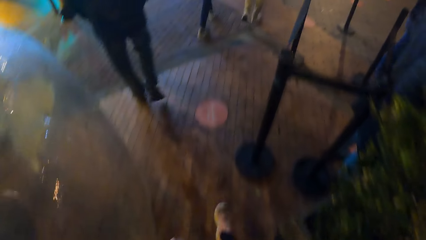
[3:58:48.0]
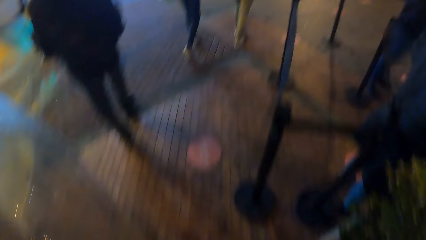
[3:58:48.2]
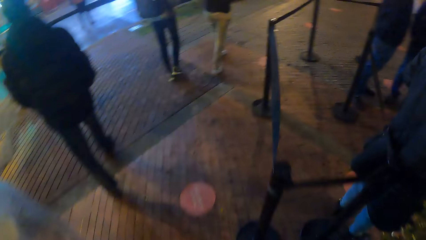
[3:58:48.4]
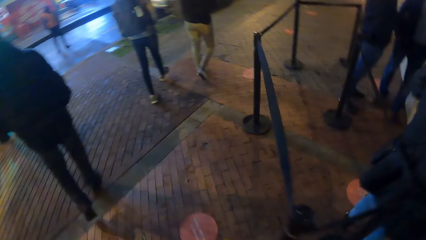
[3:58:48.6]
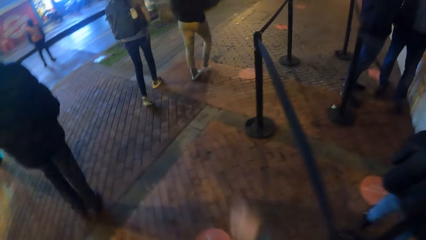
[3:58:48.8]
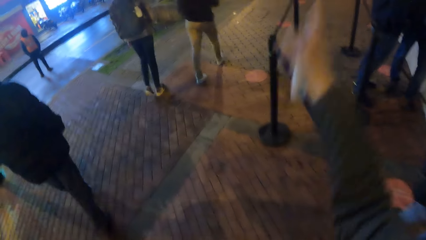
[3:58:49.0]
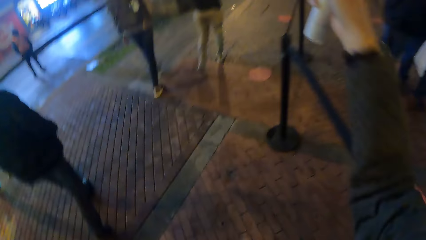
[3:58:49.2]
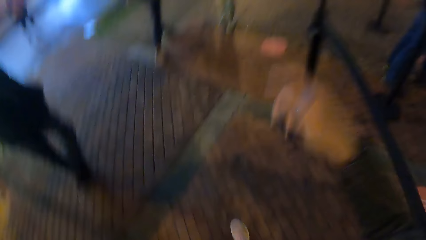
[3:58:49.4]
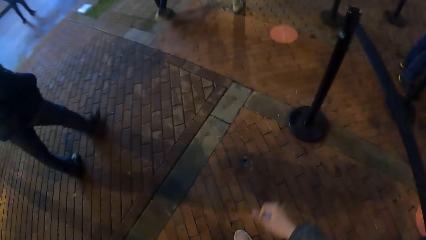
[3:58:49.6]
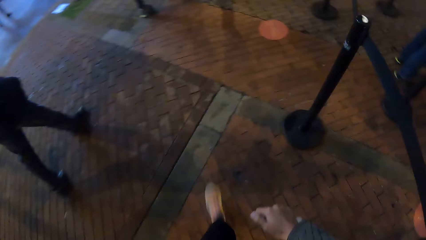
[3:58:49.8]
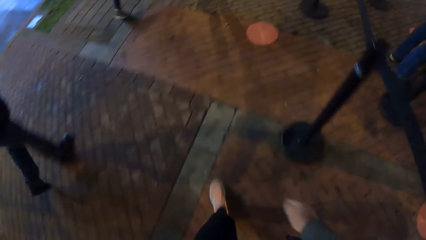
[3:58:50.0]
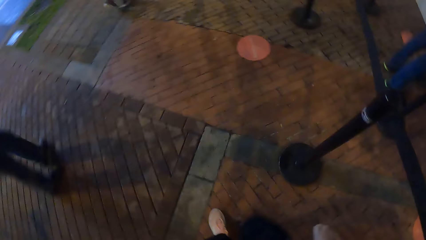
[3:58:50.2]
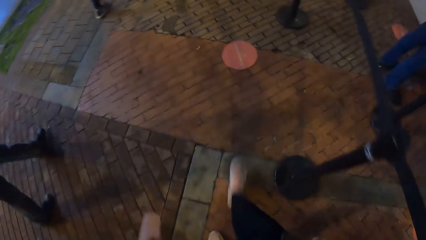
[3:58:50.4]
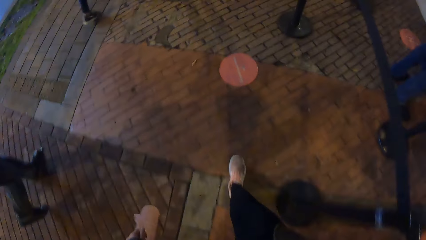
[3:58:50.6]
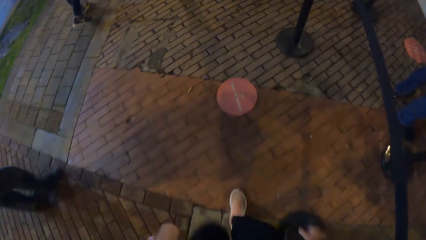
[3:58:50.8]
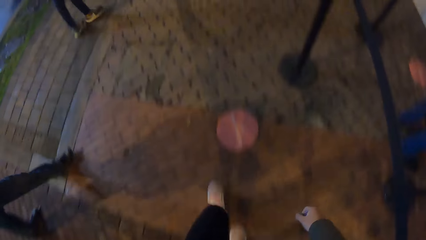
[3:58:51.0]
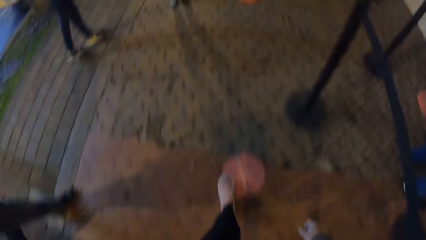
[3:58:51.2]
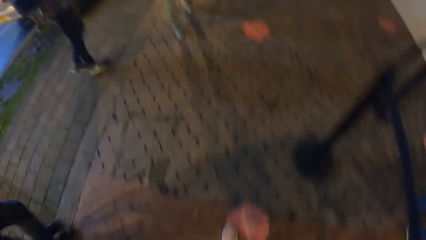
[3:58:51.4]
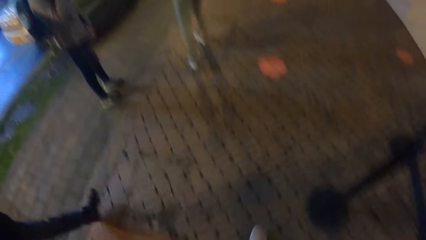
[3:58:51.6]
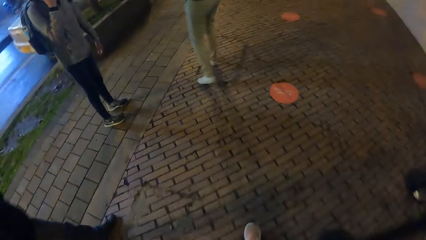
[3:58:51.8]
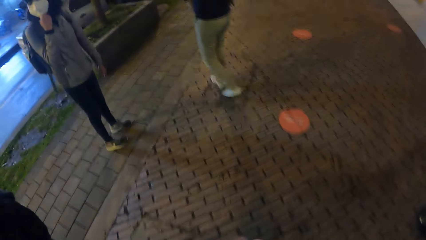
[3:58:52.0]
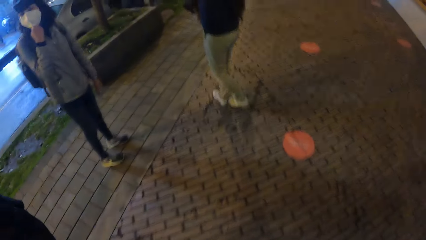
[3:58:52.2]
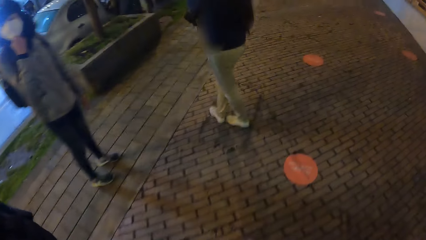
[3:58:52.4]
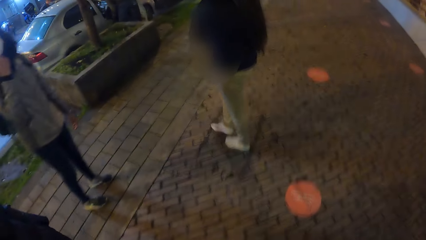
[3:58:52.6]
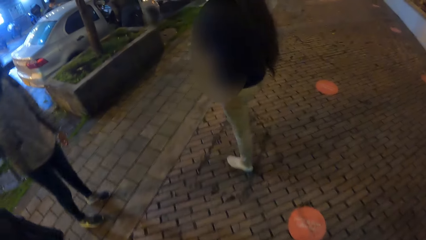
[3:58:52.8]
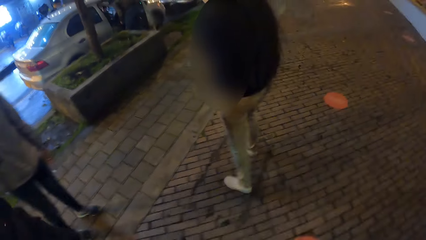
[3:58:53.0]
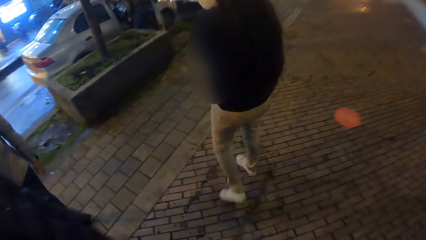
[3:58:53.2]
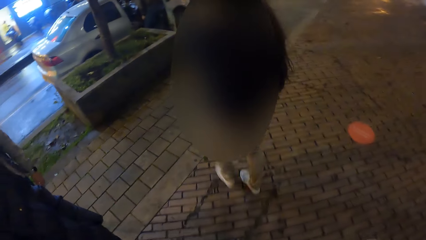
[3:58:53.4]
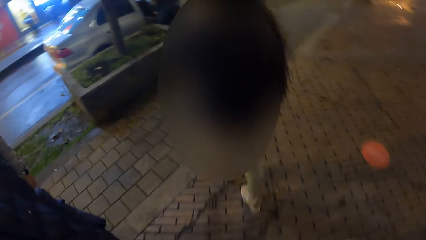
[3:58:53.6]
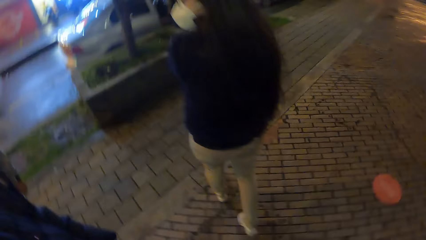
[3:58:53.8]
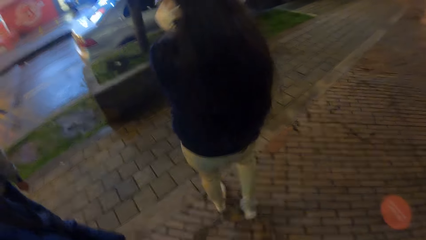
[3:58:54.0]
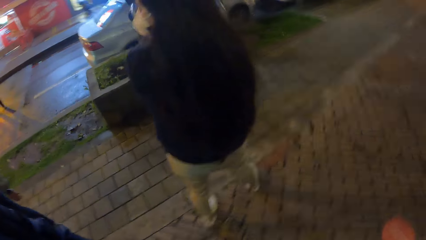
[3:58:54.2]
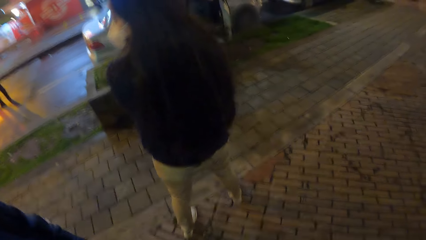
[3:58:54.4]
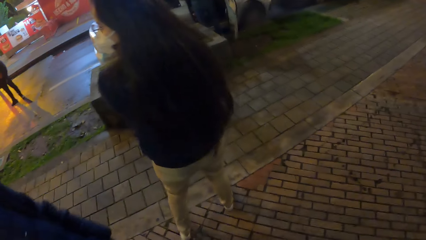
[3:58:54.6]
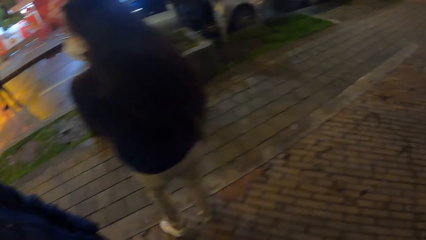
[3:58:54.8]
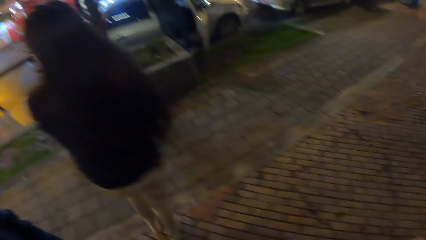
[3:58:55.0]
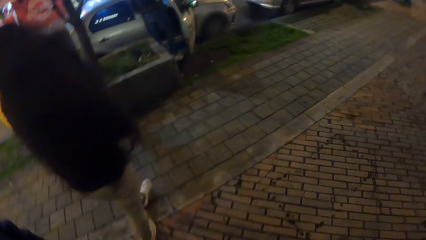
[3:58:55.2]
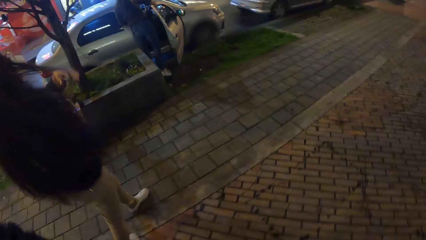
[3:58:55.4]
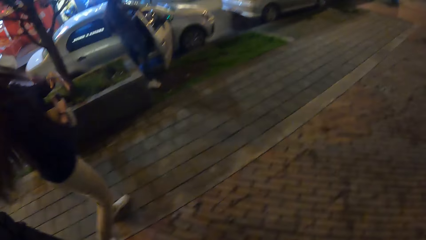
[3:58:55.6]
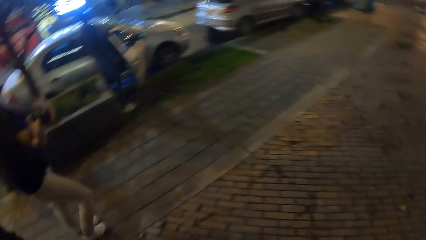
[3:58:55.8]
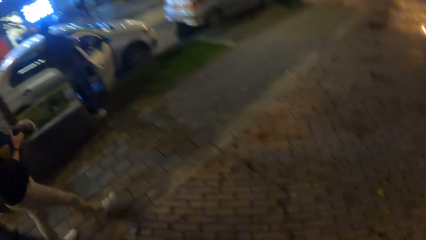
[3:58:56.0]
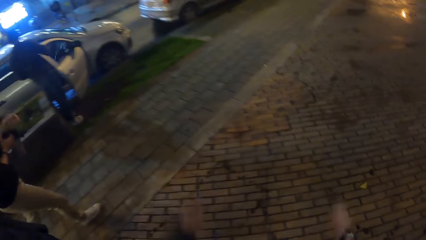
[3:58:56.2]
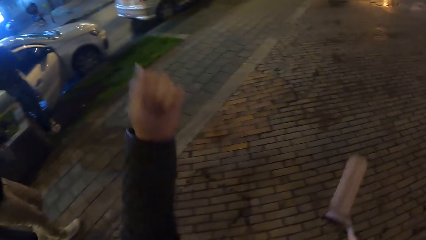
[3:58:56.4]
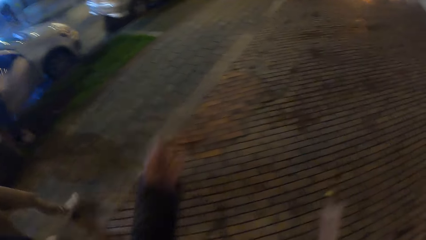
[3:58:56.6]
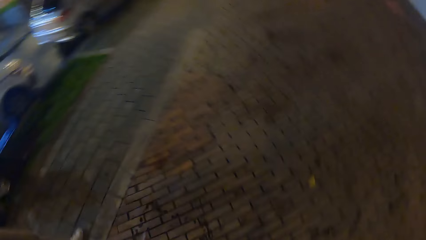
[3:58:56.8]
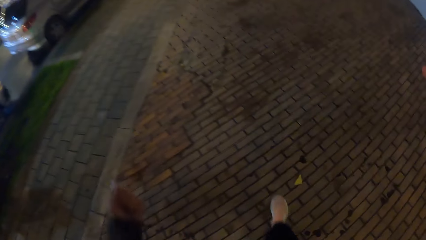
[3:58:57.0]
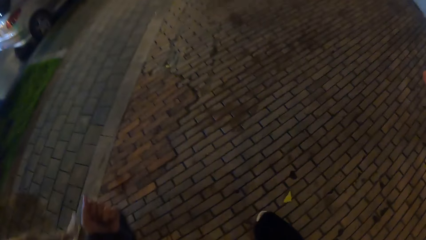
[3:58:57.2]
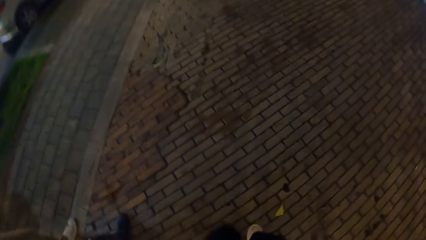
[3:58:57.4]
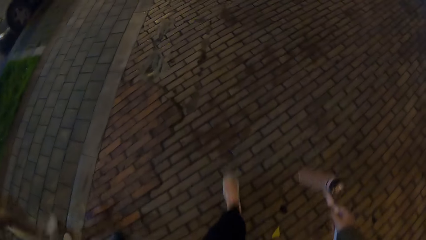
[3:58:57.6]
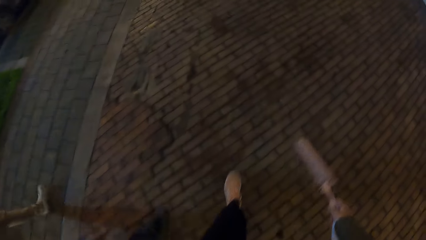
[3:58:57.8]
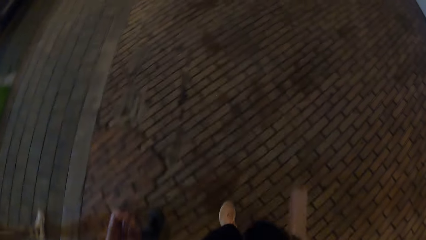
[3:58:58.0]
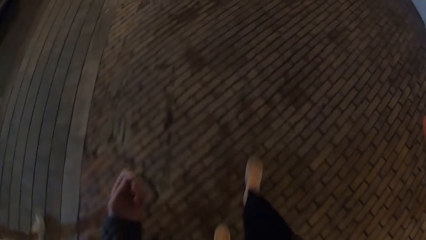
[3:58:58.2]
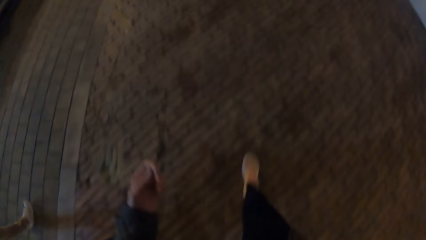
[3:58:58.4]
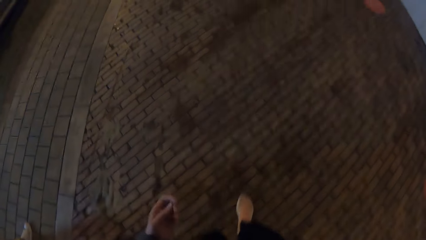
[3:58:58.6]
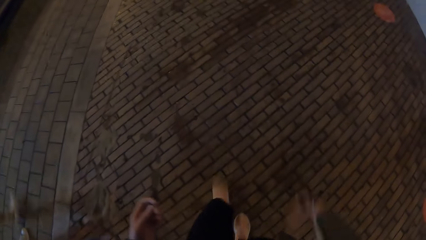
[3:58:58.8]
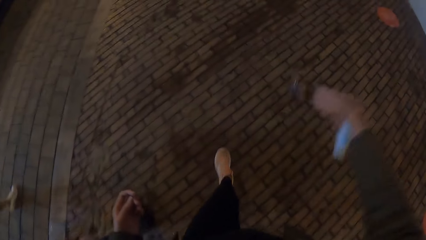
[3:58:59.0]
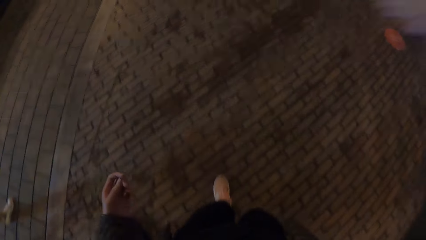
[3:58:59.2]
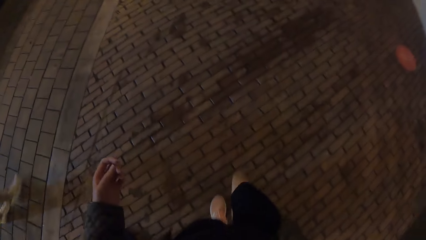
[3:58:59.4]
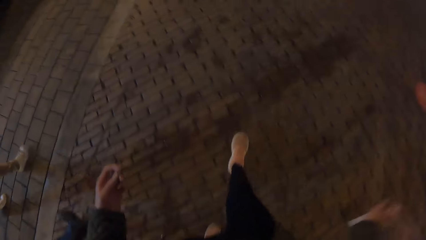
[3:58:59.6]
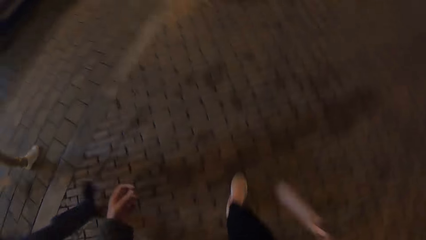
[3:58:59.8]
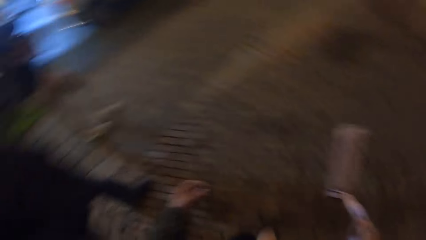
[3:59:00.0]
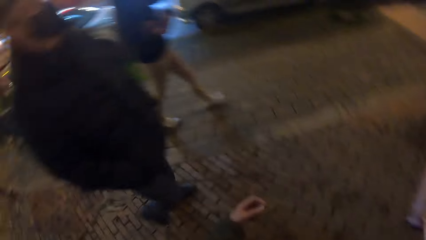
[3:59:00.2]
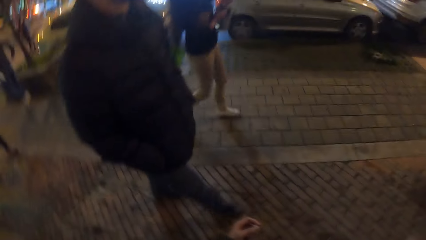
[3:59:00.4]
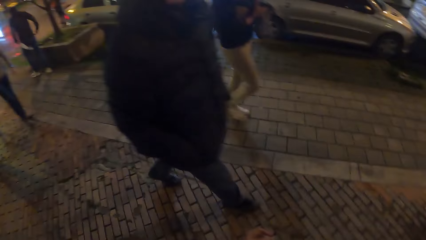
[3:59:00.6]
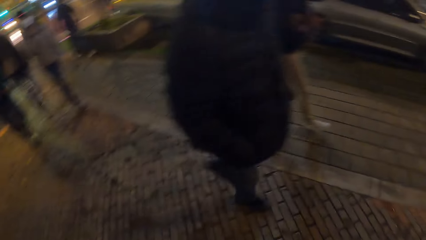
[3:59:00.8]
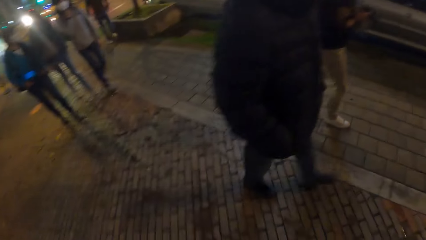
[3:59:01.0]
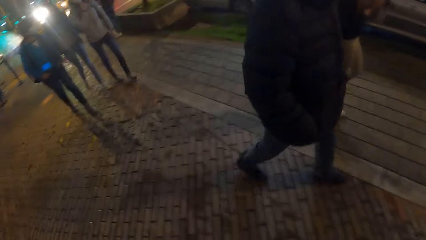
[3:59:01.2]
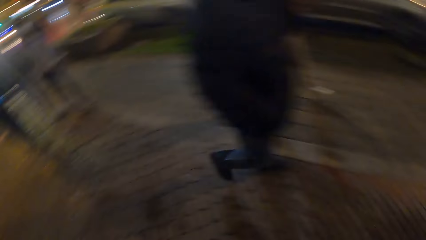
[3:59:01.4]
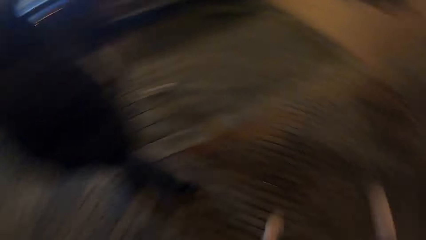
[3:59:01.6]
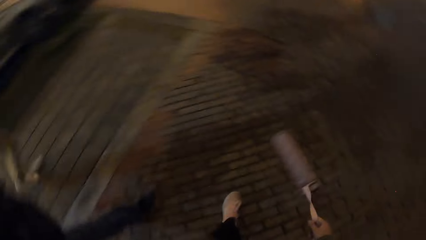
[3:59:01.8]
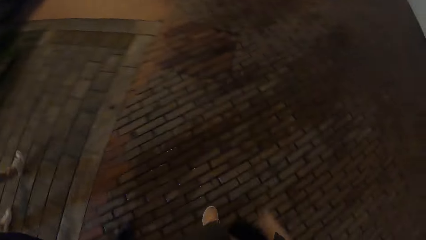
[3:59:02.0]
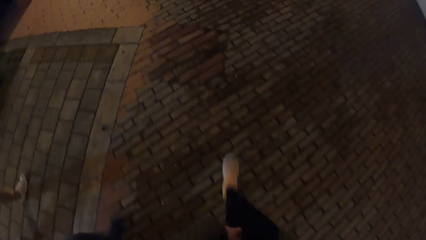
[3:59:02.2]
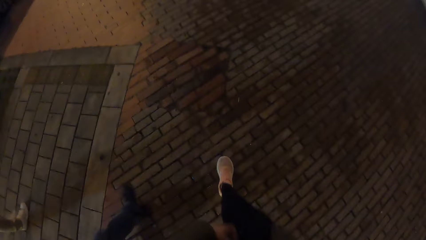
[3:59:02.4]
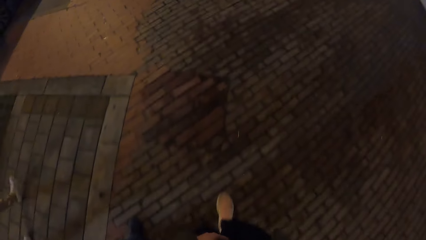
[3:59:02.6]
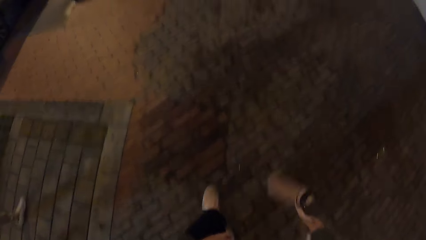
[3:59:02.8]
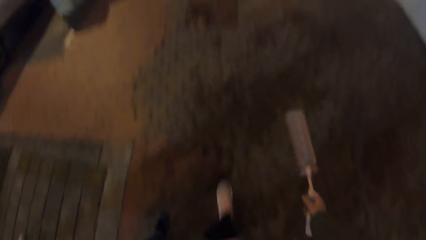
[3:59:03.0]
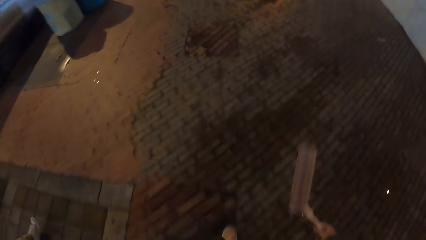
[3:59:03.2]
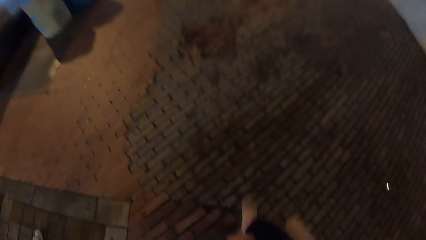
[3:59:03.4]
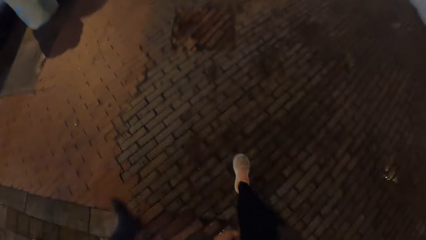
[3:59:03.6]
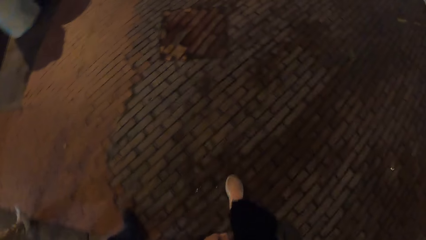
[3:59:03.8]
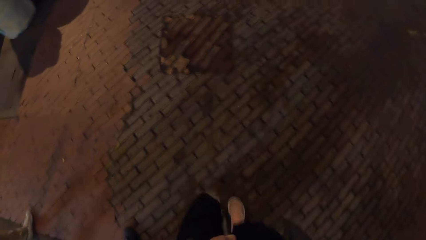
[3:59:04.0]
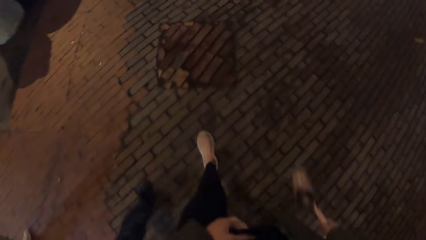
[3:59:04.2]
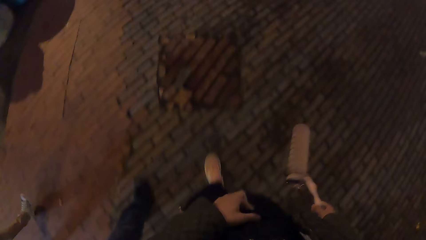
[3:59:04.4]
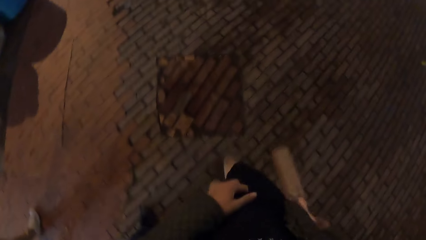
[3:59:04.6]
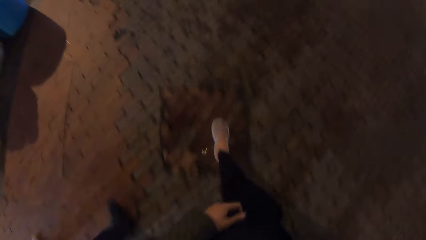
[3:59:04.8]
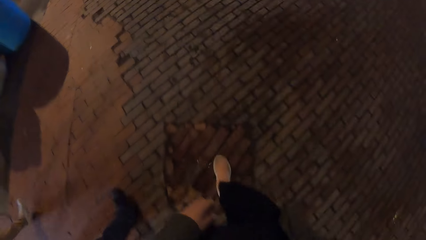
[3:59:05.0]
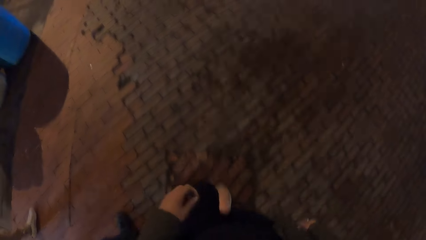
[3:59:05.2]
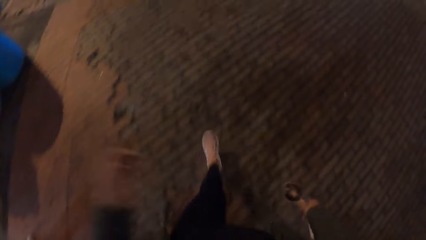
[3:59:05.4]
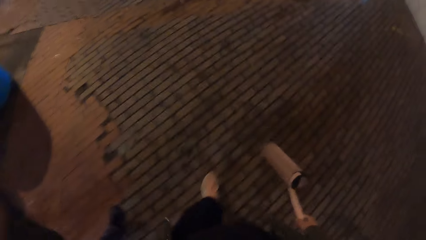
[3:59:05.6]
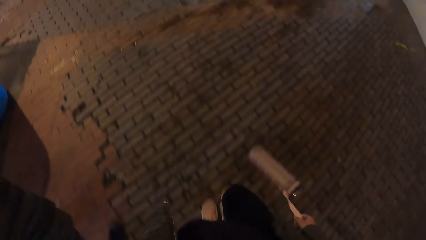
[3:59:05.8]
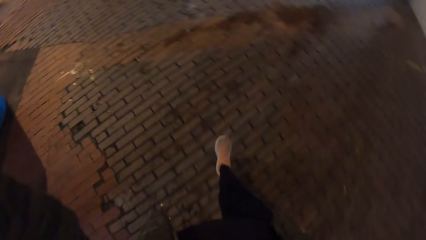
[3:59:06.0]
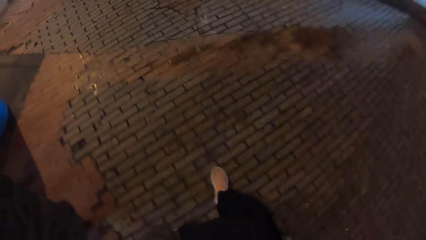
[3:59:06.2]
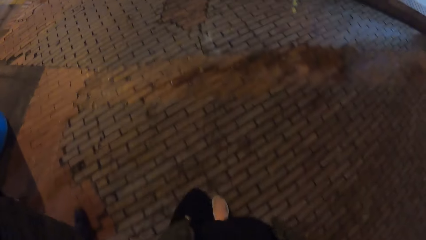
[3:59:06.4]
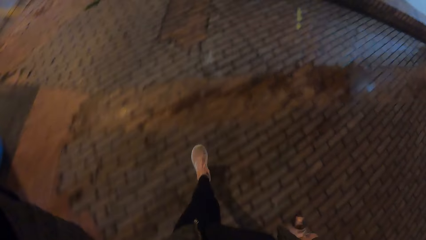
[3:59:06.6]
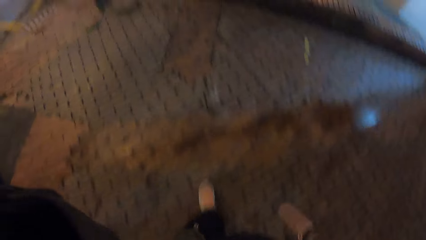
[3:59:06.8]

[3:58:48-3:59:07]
The camera wearer raises up a hand. They carry a water bottle. They walk on the pavement. They raise up a hand. They swing the water bottle. They walk on the pavement. They look around. They swing the water bottle. They walk on the pavement.
